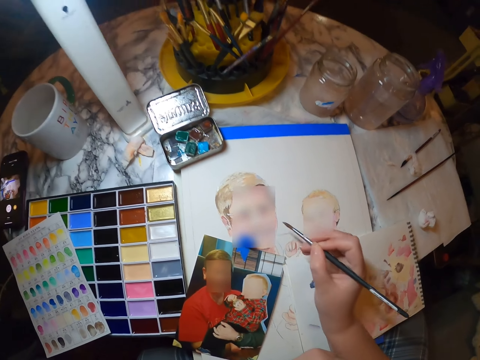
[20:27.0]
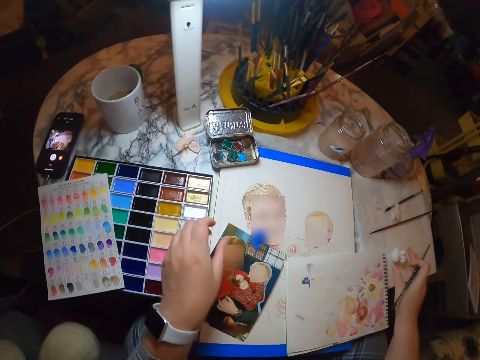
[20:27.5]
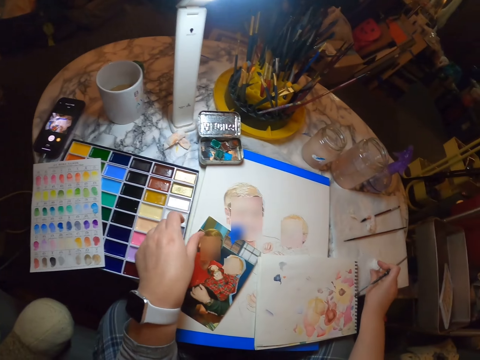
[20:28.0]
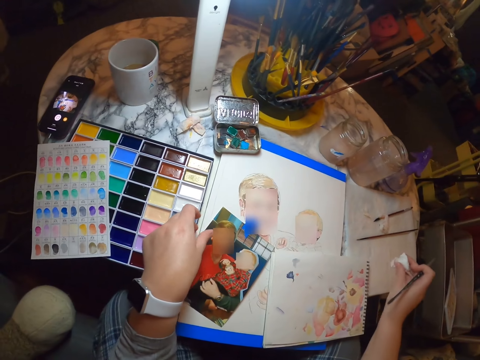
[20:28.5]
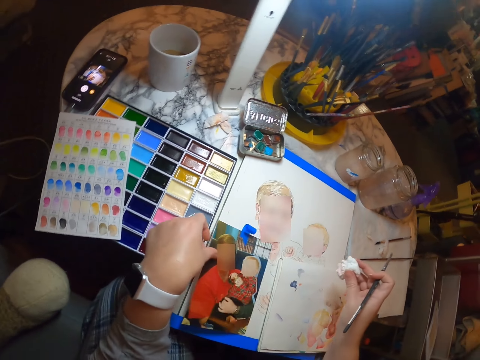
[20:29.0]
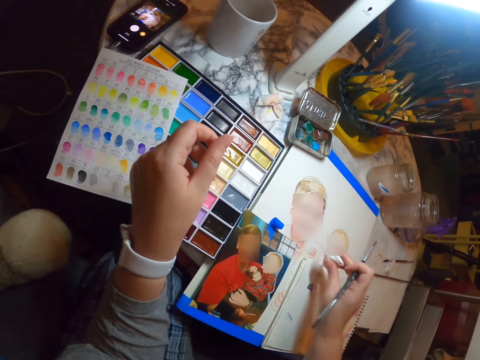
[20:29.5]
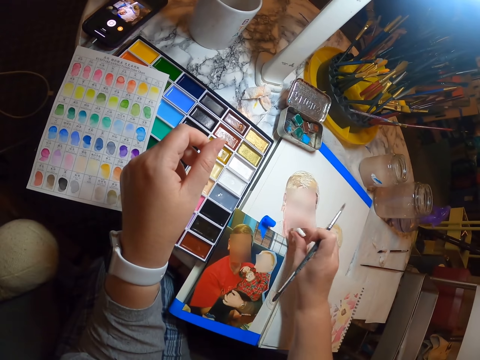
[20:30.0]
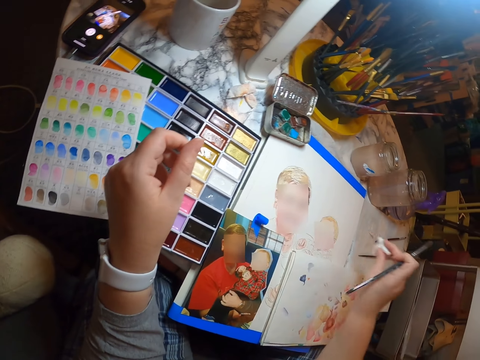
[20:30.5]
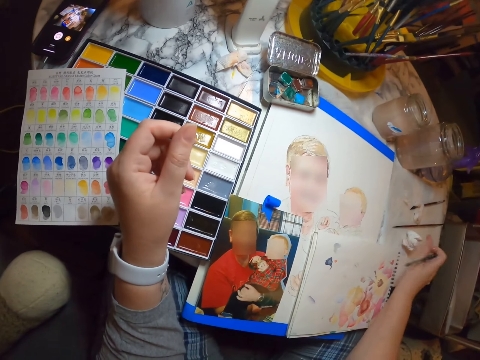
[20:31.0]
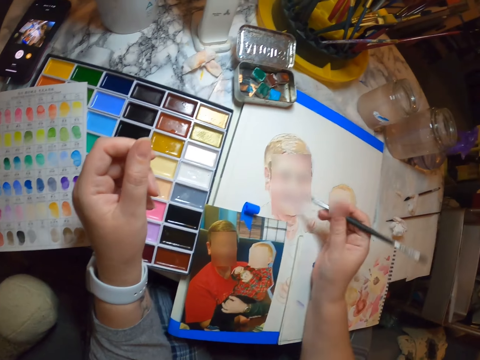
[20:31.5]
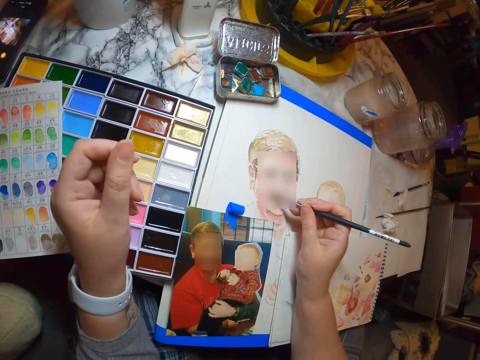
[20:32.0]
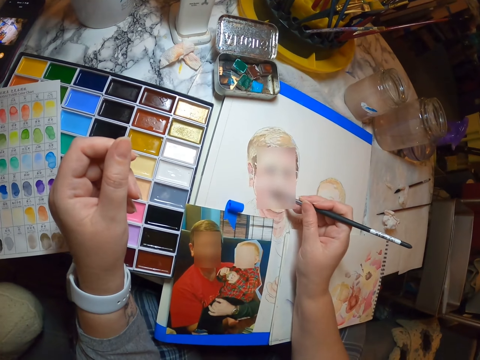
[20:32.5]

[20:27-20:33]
The camera wearer picks up a tissue paper on top of the table. They wipe paint on the portrait with the tissue paper. They put the tissue paper on the table. They draw on the piece of paper using the painting brush.

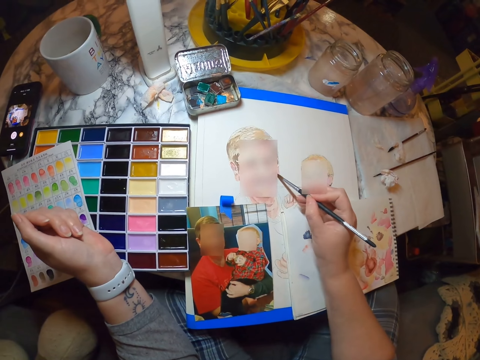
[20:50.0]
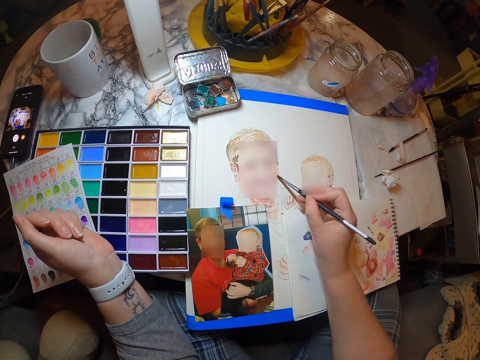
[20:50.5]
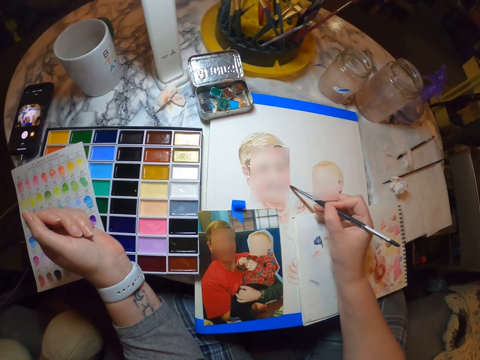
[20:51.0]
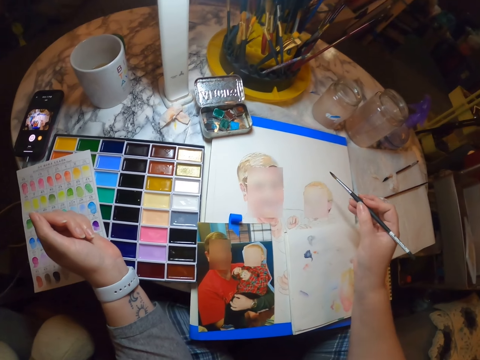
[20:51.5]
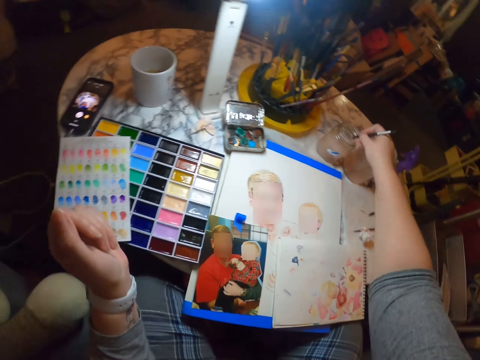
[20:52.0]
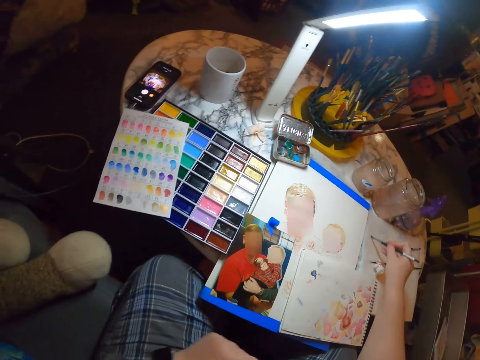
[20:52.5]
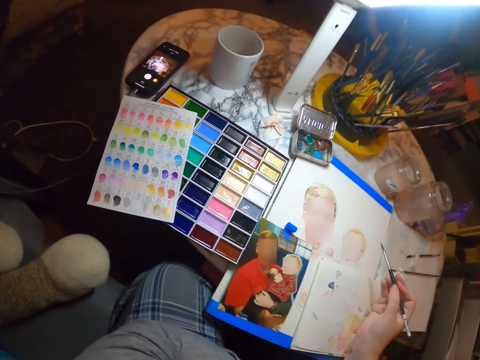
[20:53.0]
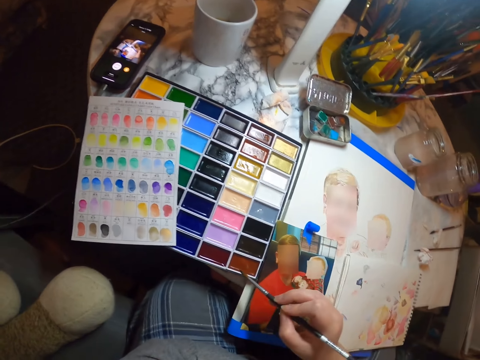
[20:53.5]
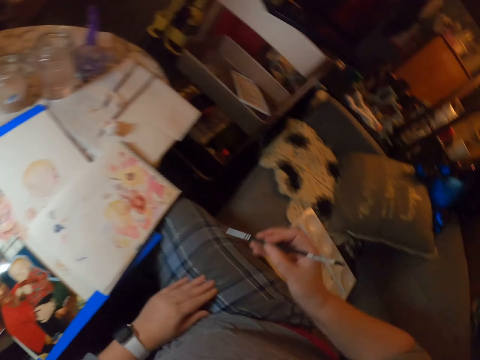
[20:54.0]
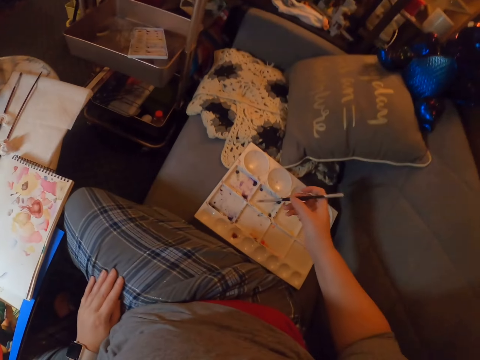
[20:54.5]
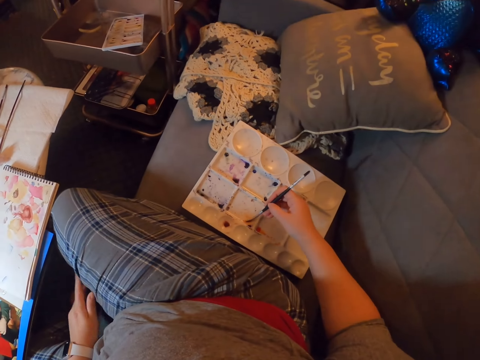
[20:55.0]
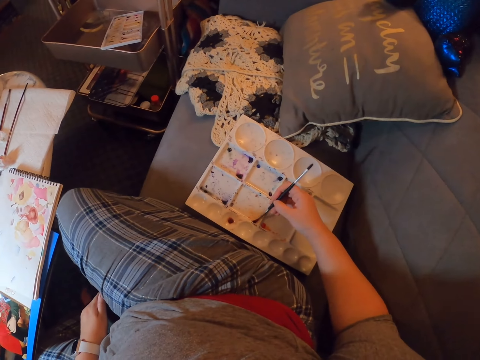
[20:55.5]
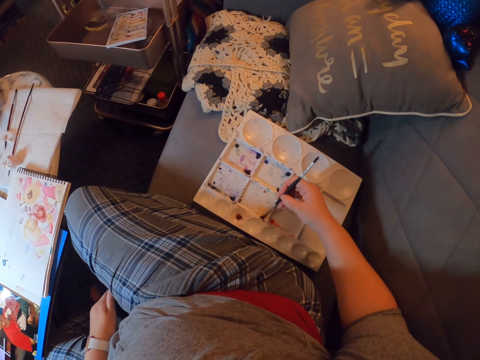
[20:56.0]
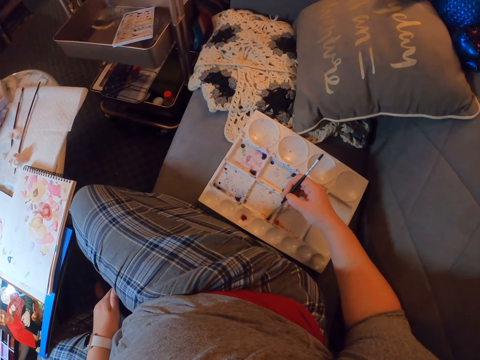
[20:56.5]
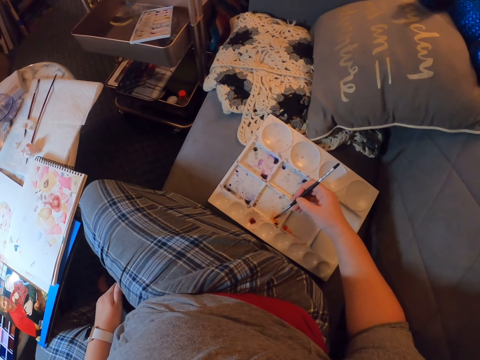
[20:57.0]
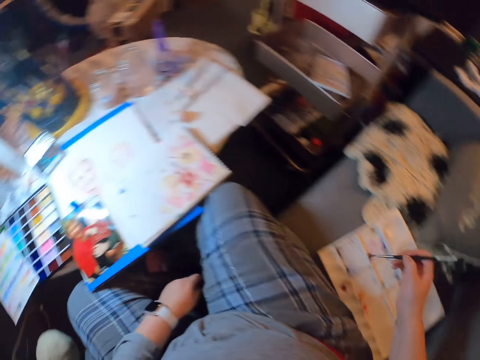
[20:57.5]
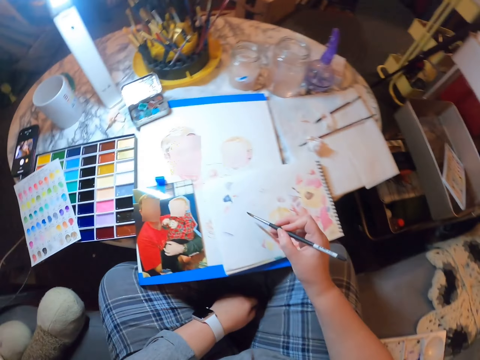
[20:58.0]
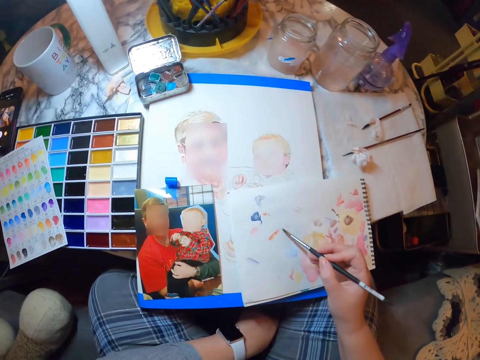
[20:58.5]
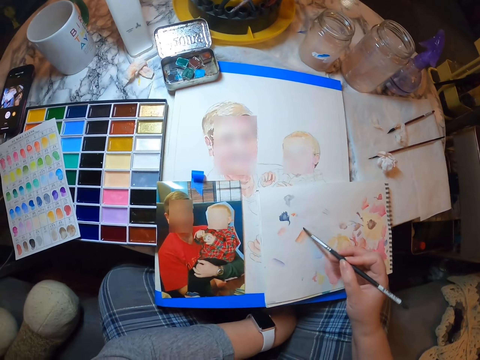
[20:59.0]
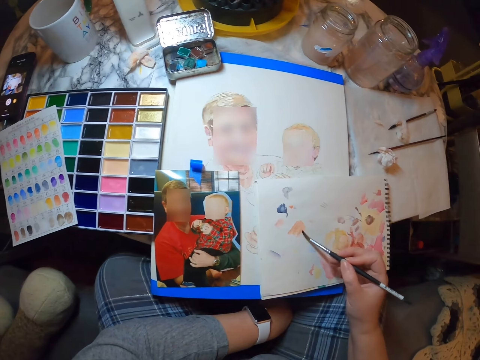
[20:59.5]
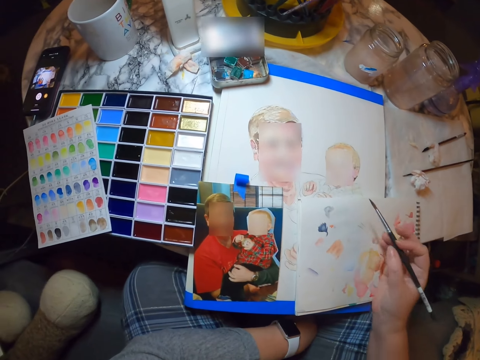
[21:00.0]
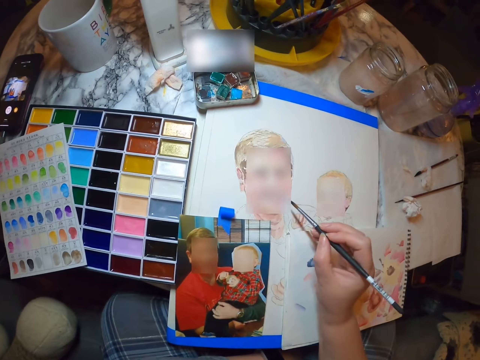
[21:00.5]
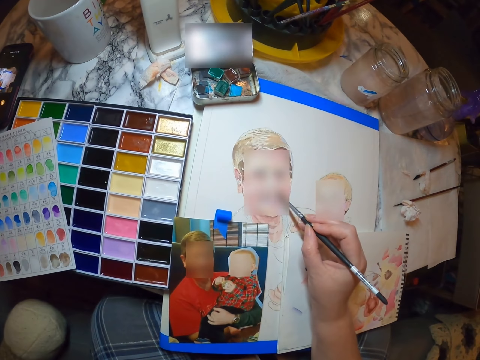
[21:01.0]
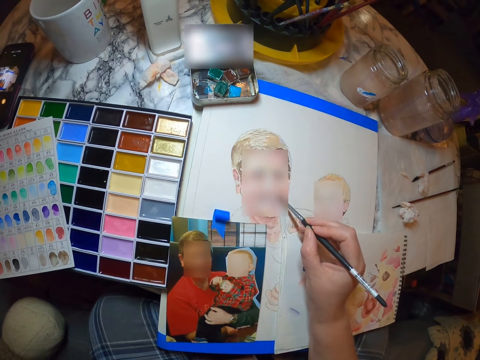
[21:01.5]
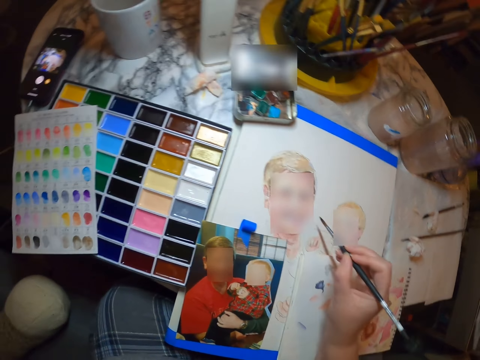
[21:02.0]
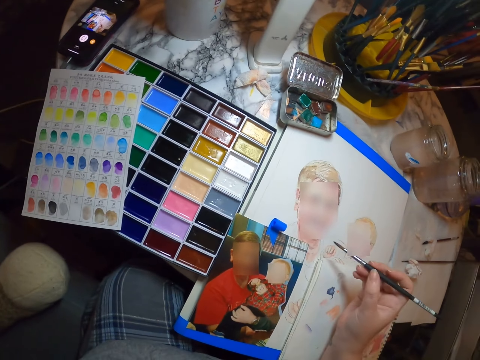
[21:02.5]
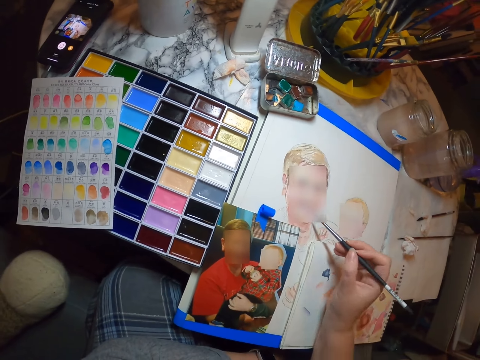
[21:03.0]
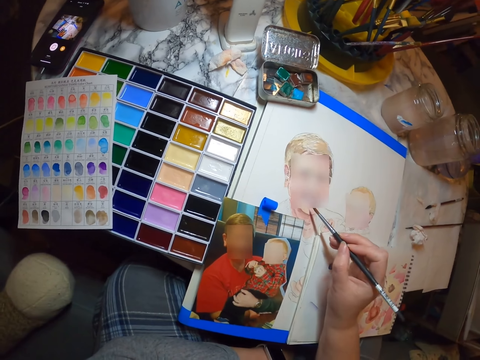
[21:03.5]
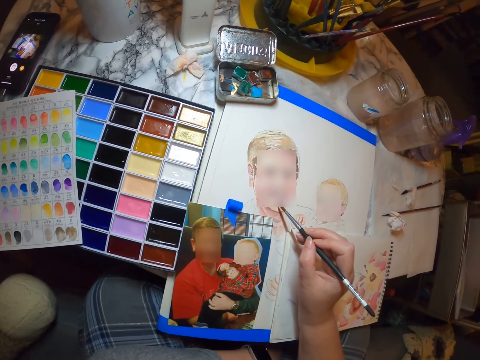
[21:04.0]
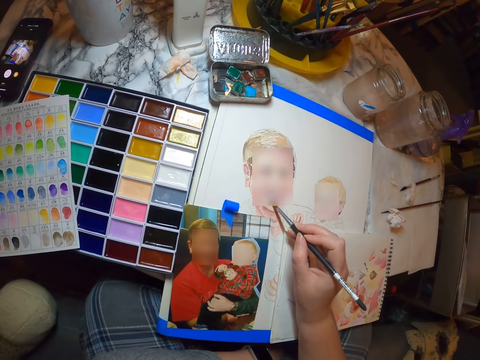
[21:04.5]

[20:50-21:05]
The camera wearer draws on the piece of paper using the painting brush or paintbrush. They dip the painting brush in the tin with water. They brush the paintbrush on the paper. They scoop the color with the painting brush in the paint palette. They brush the paintbrush on the drawing book. They draw on the piece of paper using the painting brush.

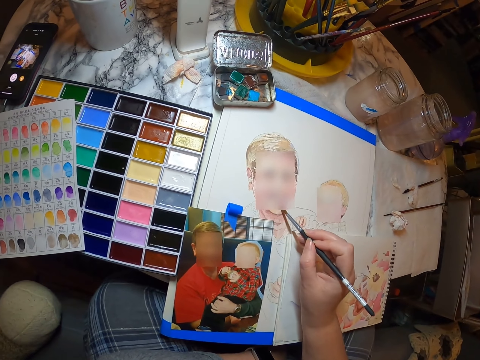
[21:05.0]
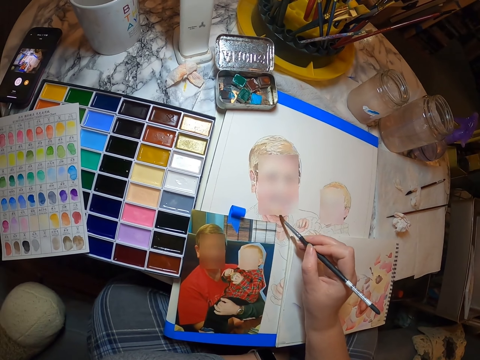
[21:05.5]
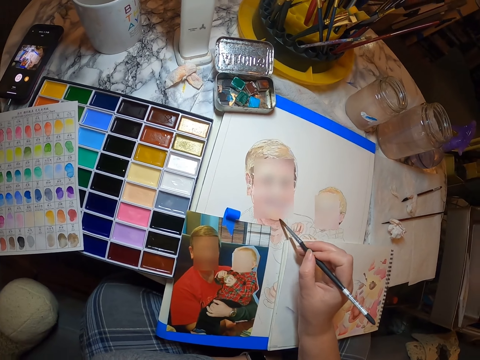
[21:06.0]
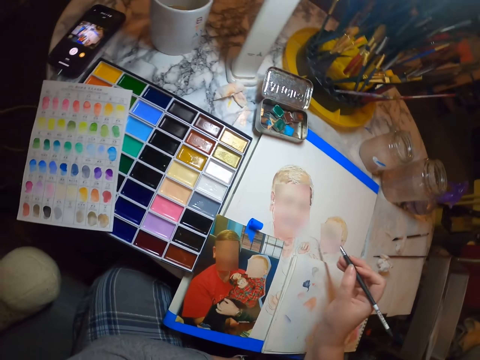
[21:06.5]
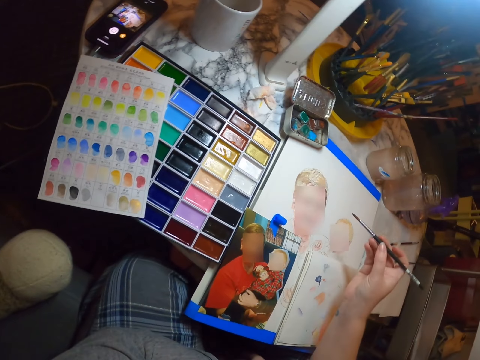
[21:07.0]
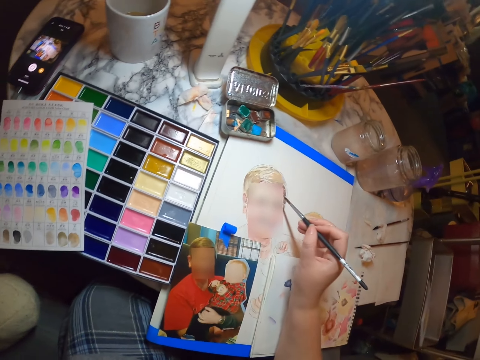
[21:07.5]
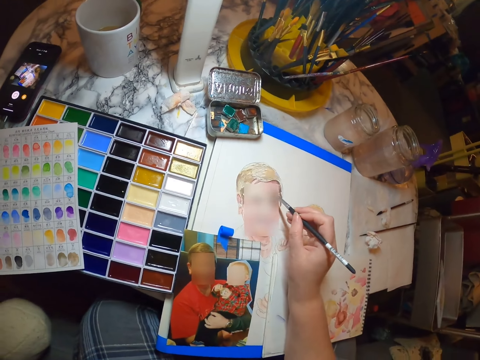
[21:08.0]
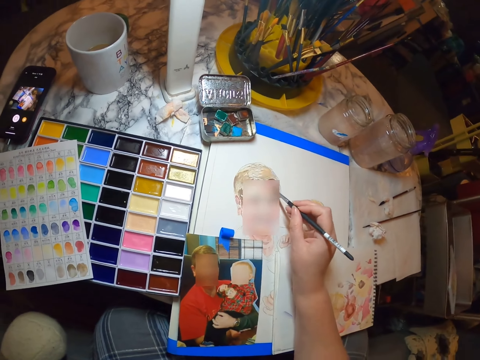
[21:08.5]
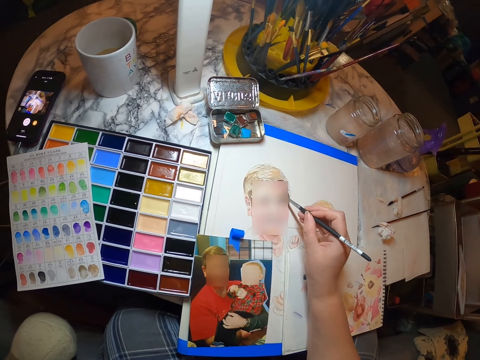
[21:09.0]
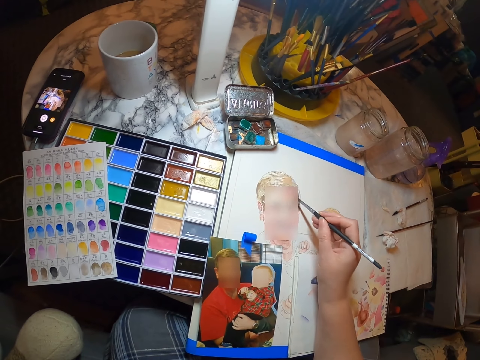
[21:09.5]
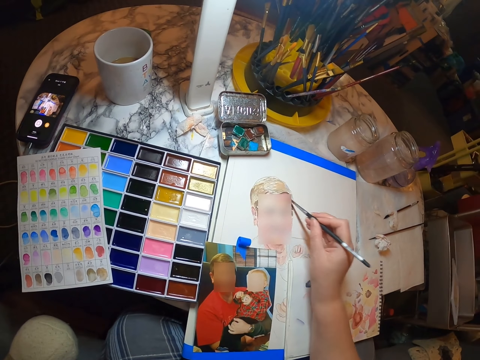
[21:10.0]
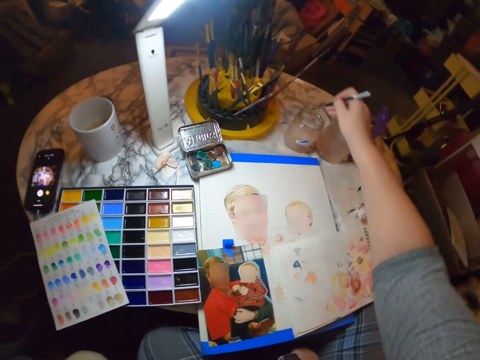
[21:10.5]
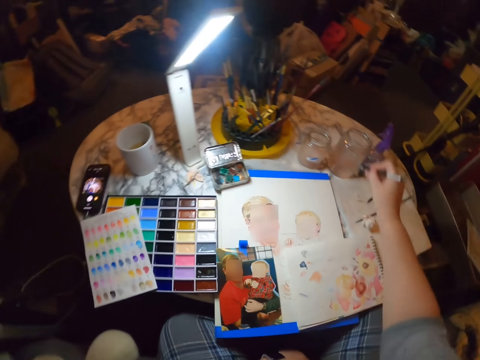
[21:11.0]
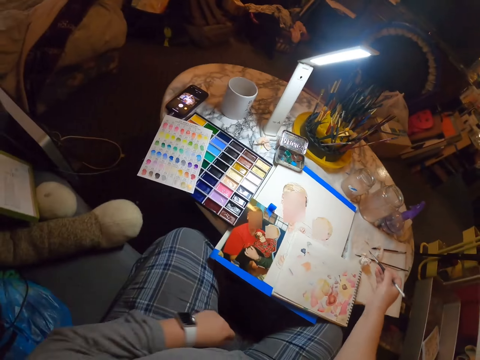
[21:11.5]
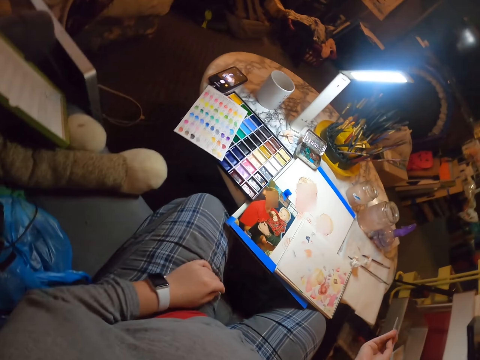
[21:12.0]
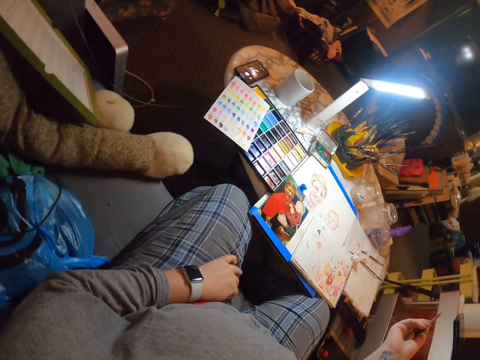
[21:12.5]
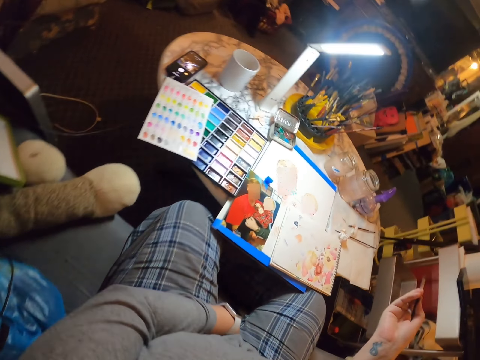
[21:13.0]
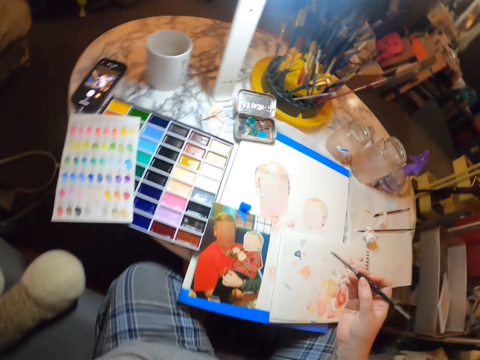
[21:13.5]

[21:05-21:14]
The camera wearer dips the painting brush or paintbrush in the tin with water. They brush the paintbrush on the paper.
